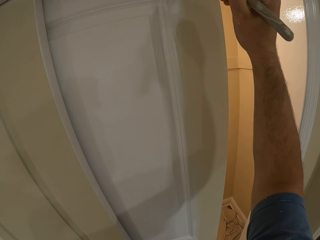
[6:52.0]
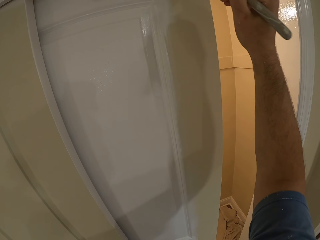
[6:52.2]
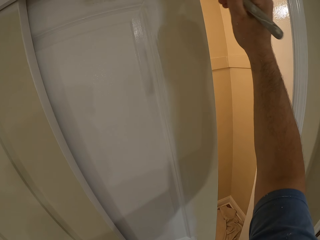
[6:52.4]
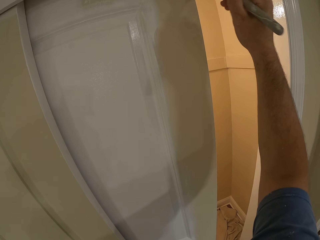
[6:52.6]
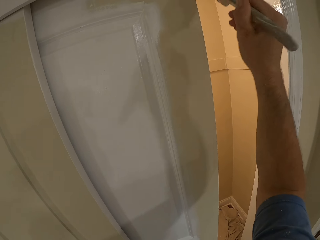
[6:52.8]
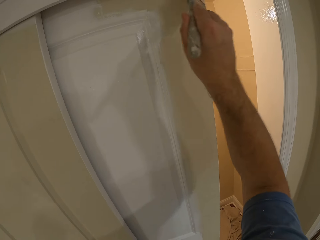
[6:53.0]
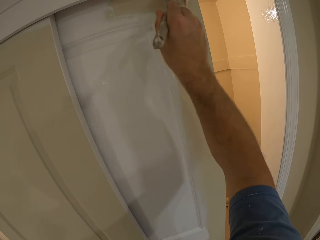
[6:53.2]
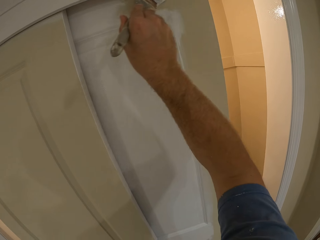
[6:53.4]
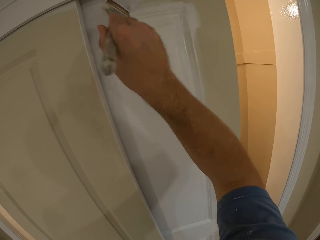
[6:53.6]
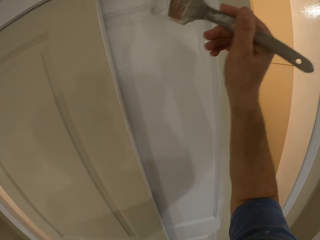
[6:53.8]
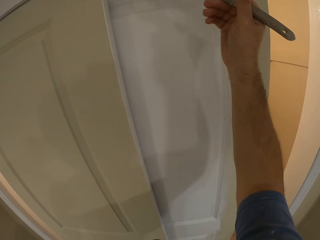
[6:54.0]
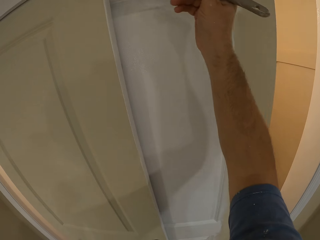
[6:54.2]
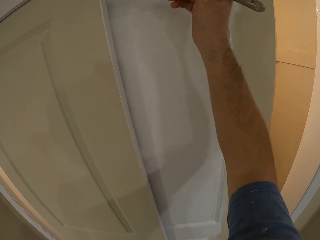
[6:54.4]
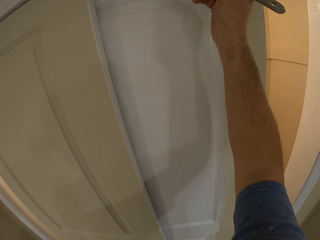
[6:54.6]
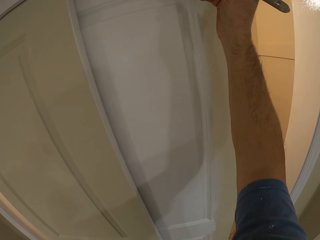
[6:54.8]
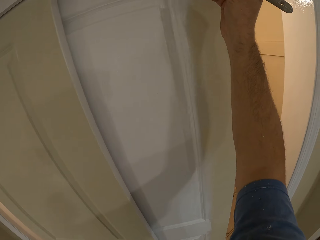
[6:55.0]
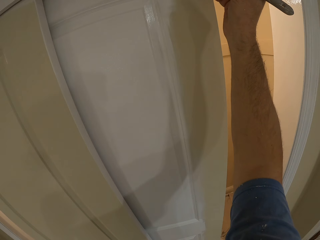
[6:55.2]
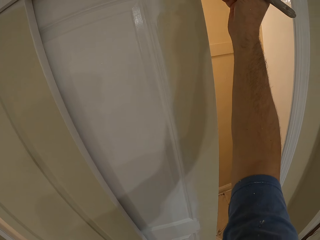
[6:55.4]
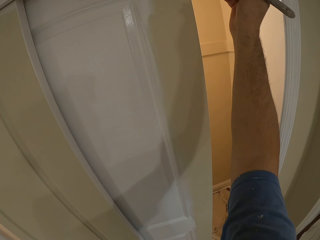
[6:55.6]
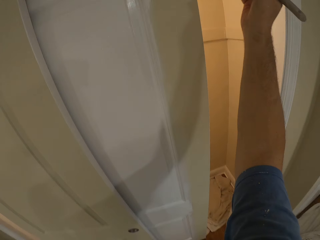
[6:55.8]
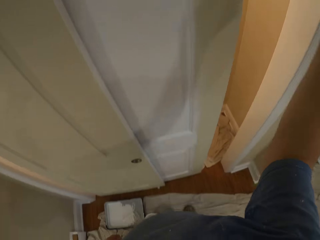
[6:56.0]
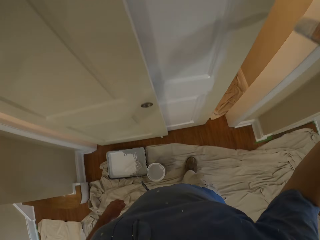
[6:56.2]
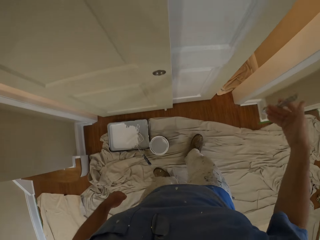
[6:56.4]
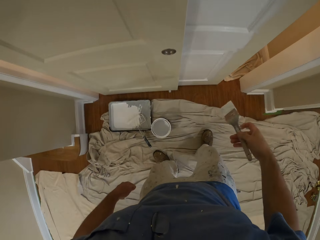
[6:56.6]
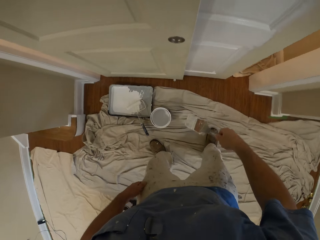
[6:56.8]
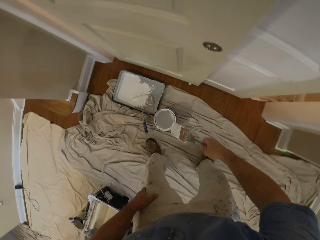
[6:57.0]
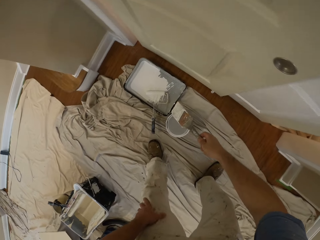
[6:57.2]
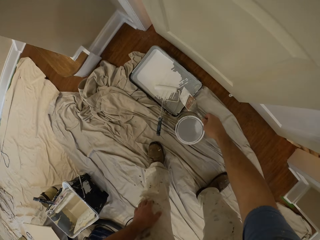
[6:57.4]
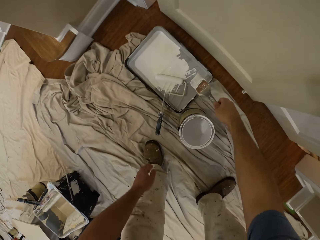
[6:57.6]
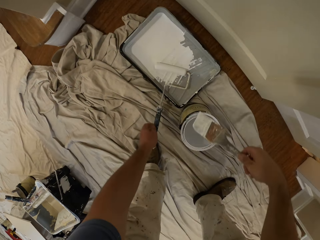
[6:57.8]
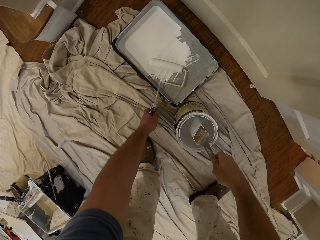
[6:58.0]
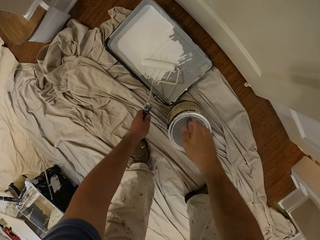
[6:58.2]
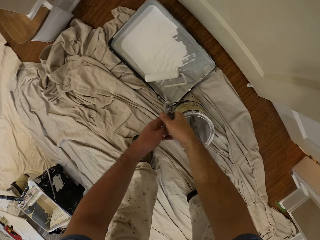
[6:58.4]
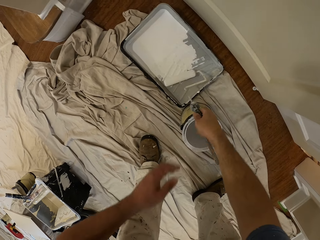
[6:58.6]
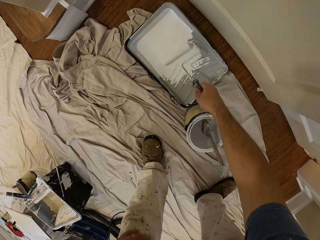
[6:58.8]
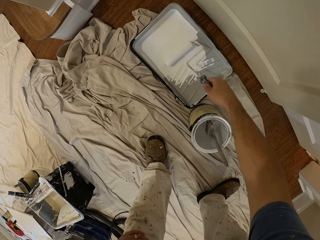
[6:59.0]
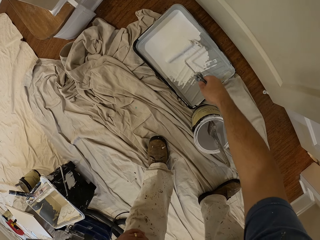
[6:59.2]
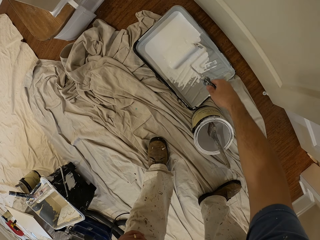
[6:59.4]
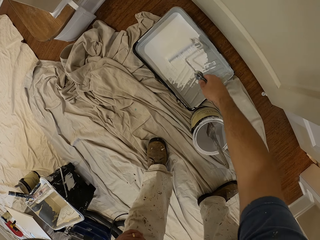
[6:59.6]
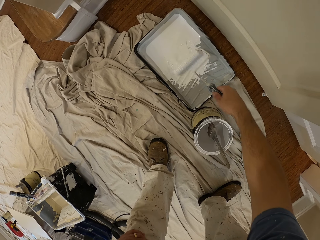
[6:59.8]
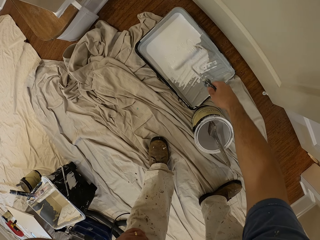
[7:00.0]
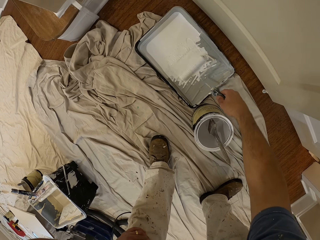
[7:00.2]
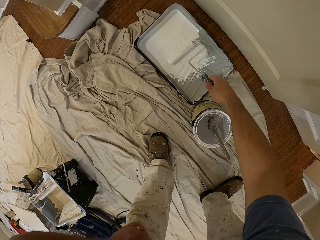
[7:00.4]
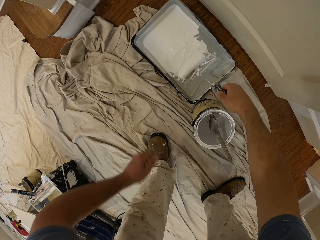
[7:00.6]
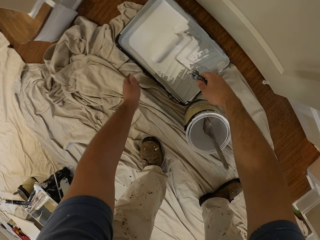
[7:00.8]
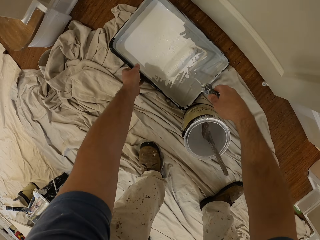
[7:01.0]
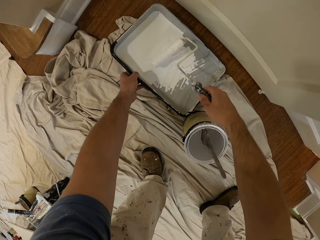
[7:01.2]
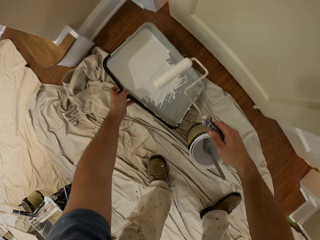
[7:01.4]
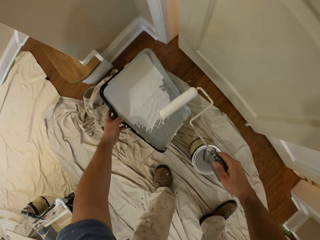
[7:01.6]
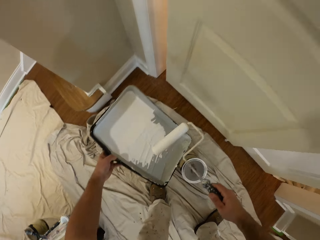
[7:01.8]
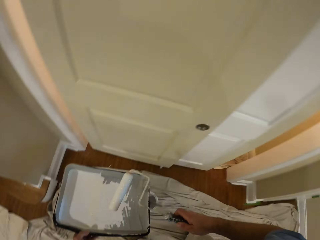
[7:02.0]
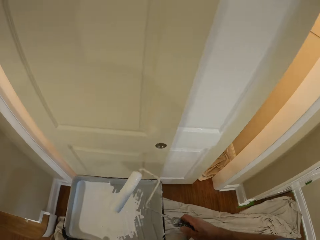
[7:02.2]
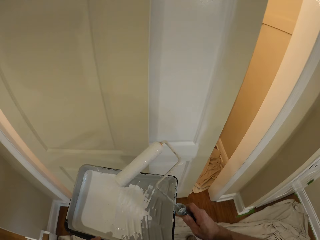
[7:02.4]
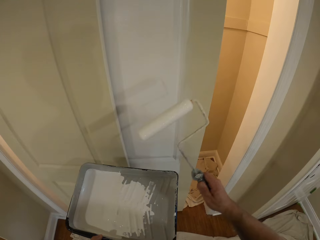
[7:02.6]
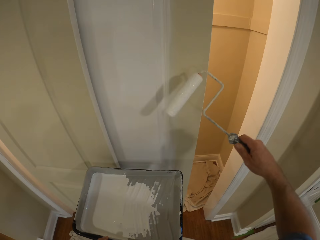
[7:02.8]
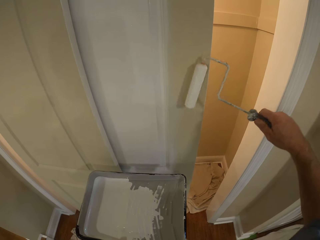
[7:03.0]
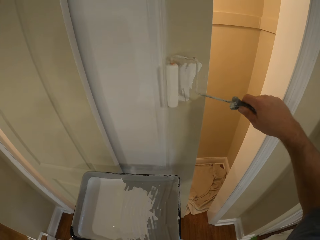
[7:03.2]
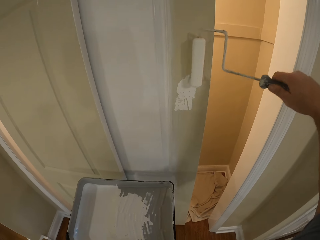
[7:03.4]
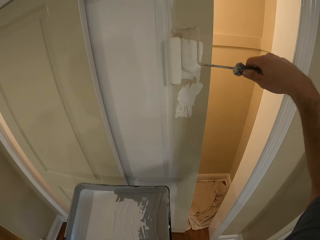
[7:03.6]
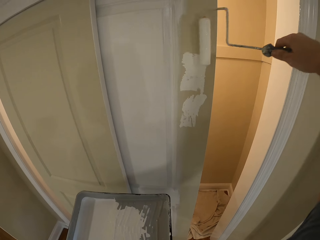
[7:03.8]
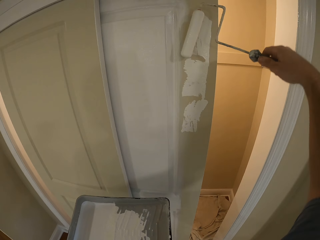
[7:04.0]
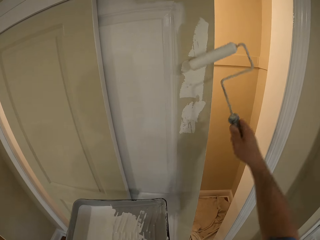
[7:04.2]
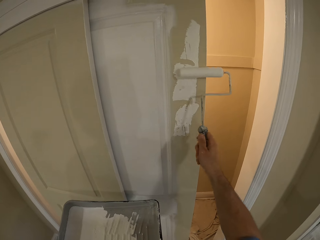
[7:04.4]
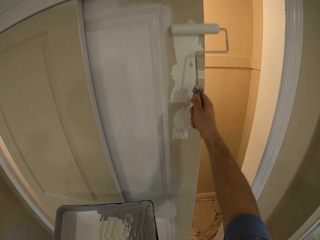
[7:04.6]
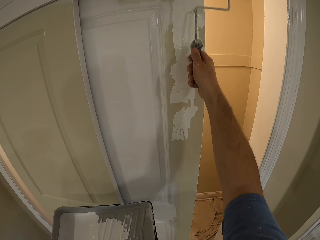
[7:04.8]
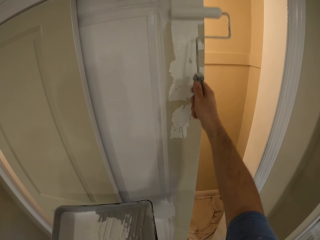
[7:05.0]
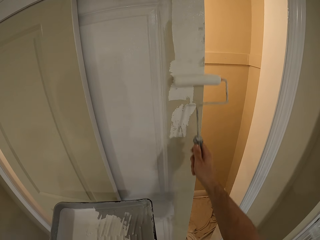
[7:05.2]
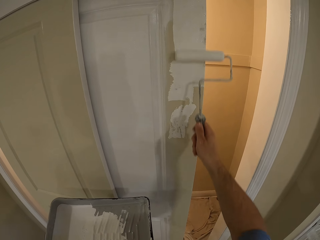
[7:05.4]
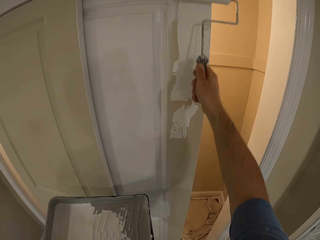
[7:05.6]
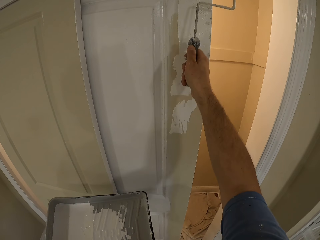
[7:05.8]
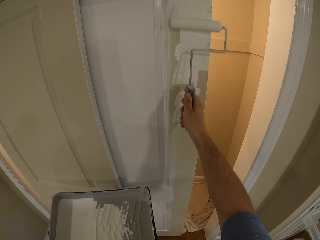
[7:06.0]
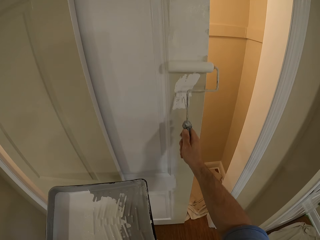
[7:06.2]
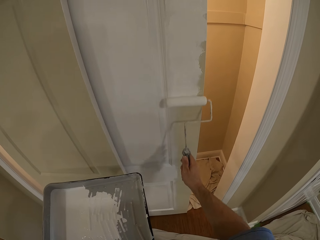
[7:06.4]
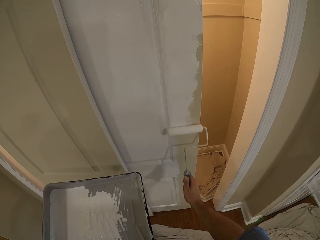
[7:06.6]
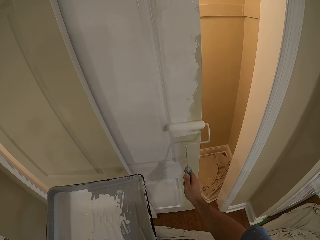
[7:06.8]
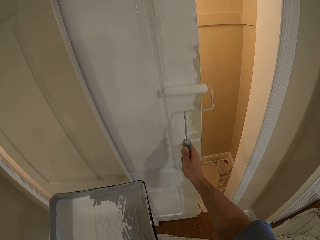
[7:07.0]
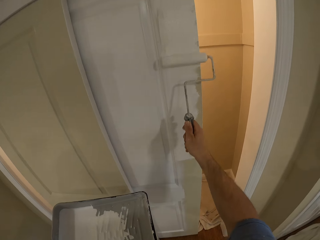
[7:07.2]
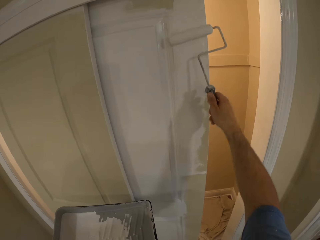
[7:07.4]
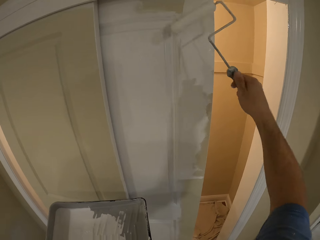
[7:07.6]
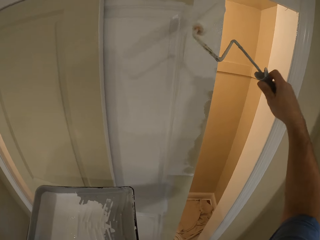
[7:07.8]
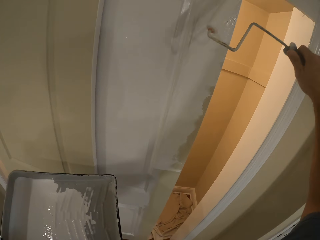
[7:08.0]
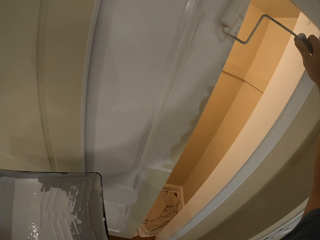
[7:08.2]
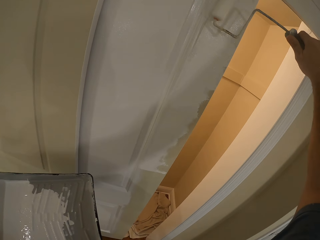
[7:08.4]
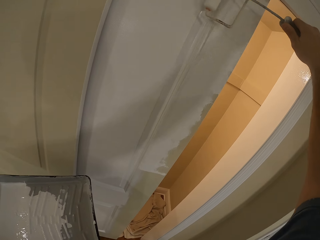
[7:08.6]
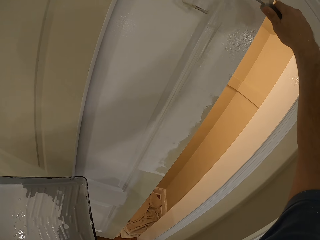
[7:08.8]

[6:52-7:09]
The camera wearer removes the paint brush from the door. He picks up the paint roller in the paint container with his left hand. He drops the paint brush into the paint container with his right hand. He passes the paint roller from his left hand to his right hand. He carries the paint container from the floor with his left hand. He paints the door with the paint roller.

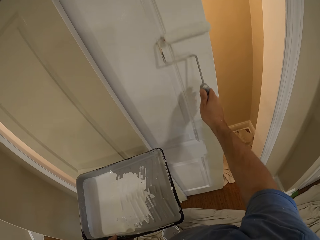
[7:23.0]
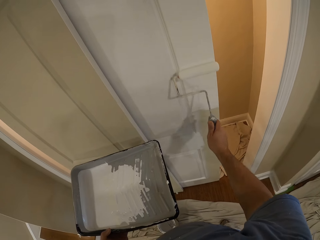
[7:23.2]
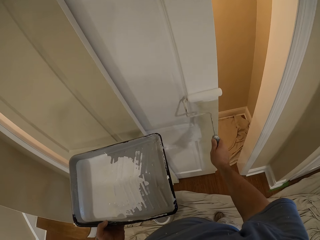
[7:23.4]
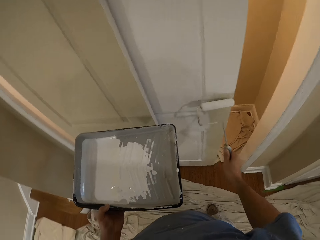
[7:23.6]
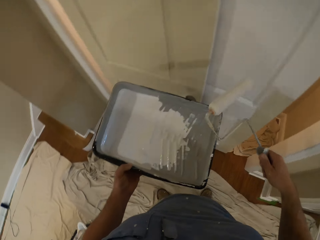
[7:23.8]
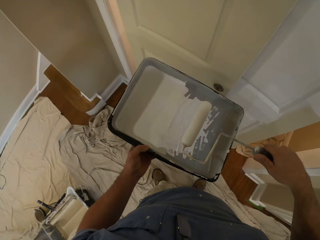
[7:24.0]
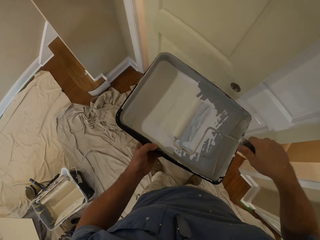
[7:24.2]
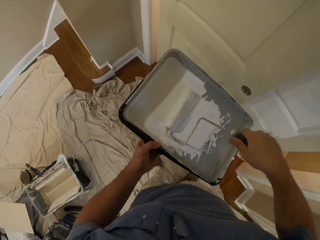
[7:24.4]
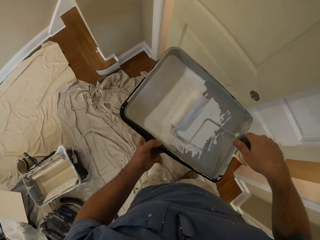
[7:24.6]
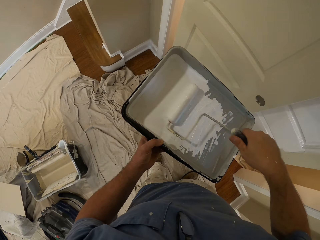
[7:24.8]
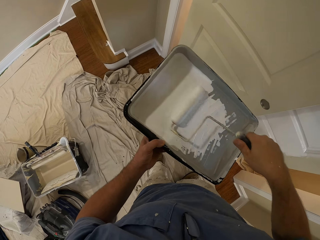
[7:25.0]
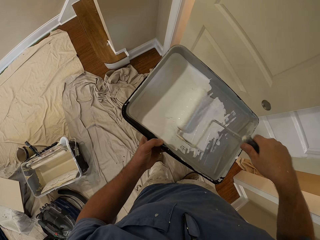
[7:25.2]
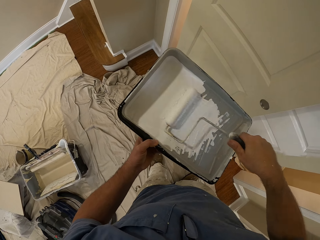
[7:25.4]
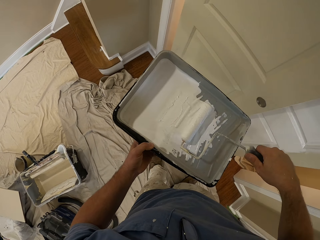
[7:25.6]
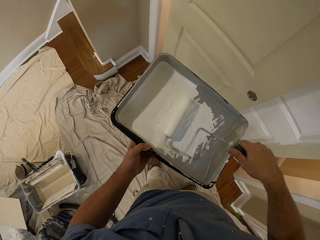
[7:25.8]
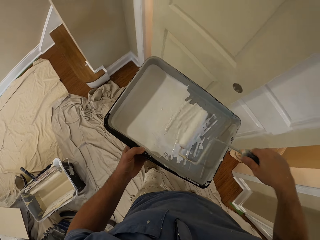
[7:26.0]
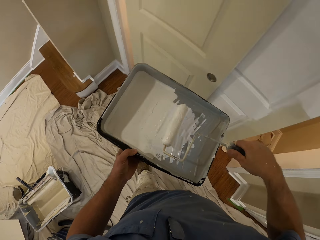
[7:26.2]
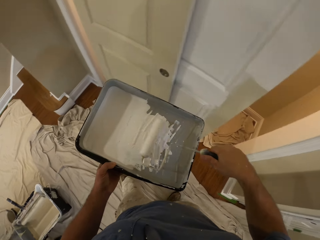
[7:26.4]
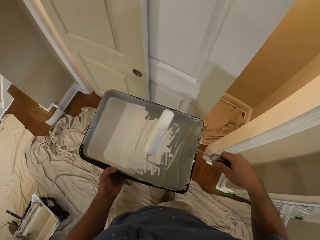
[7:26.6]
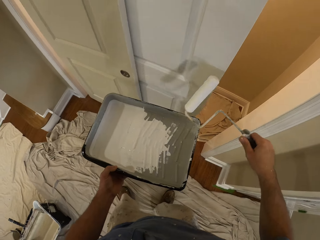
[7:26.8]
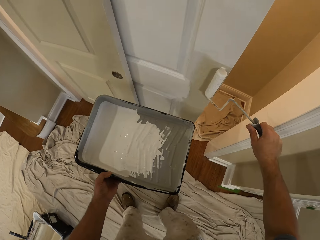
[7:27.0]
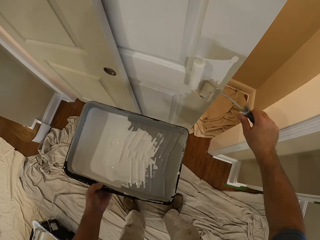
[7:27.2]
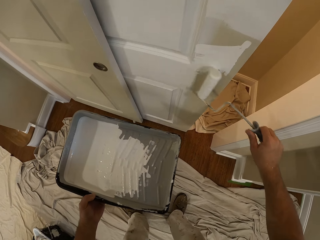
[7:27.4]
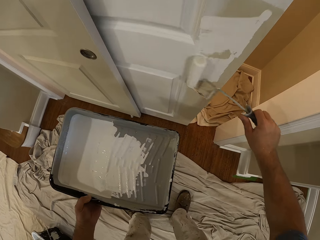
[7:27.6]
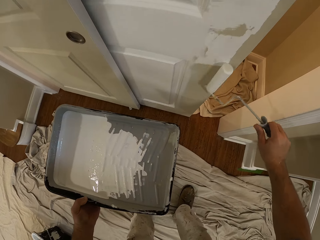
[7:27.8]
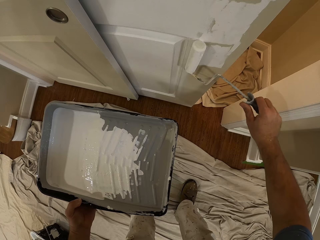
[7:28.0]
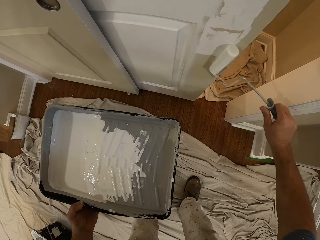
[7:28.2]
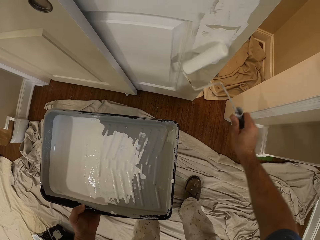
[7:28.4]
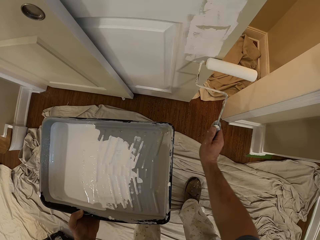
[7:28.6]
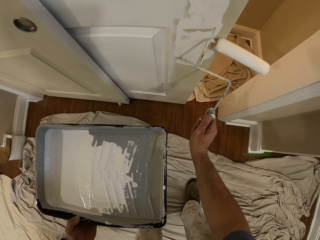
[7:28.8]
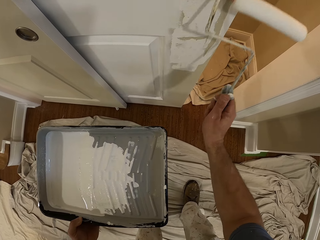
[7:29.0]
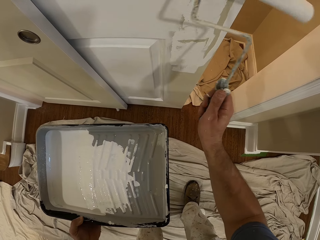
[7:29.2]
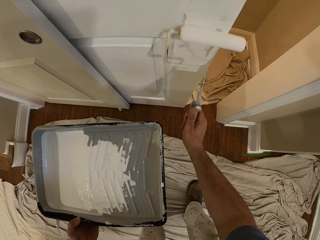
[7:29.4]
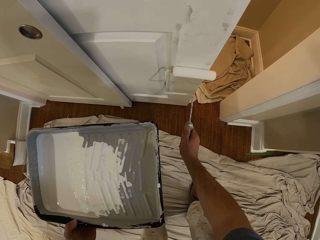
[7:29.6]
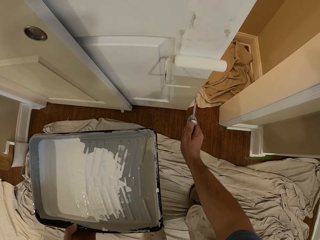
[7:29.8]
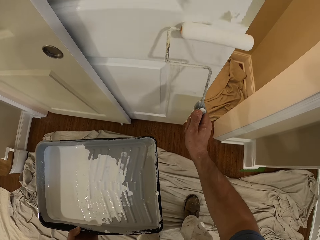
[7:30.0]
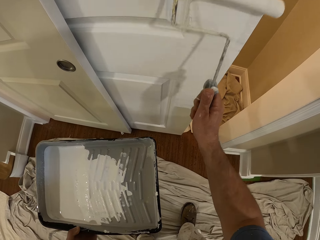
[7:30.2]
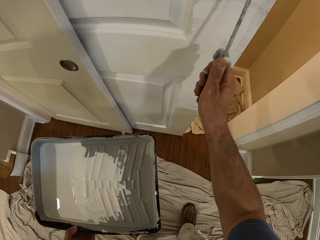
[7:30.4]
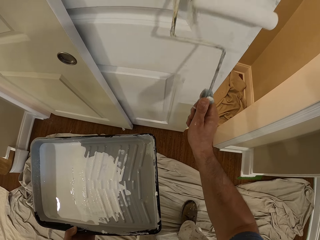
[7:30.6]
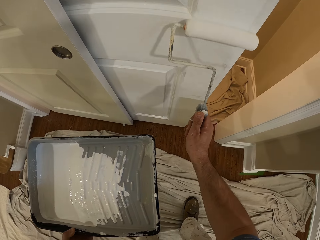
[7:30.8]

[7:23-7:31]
The camera wearer inserts the paint roller into the paint container. They remove the paint roller from the paint container. They paint the door with the paint roller.
